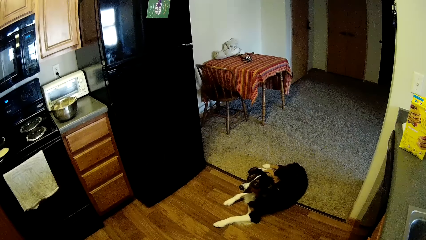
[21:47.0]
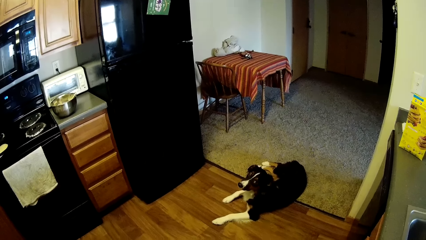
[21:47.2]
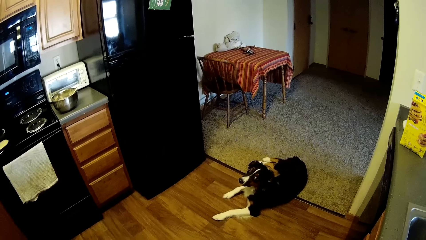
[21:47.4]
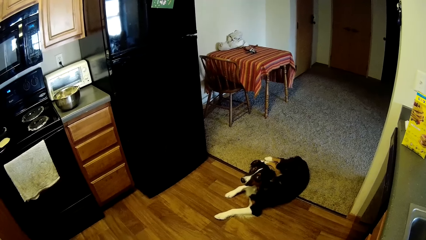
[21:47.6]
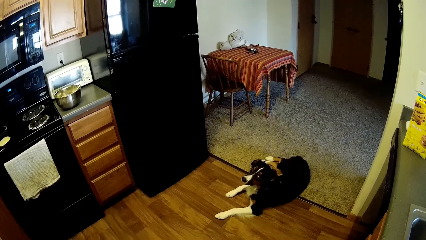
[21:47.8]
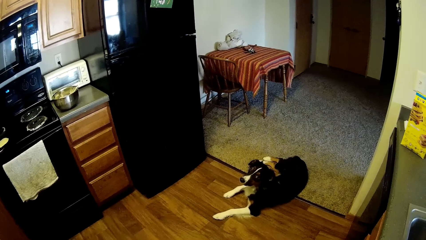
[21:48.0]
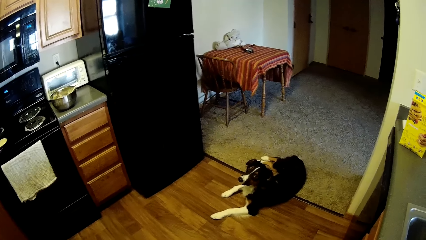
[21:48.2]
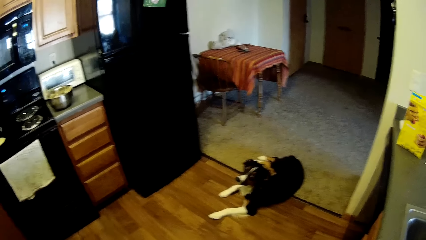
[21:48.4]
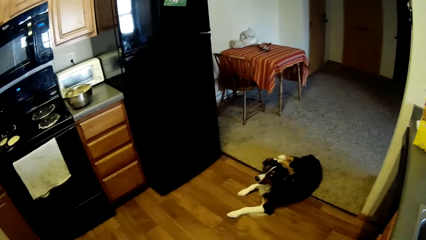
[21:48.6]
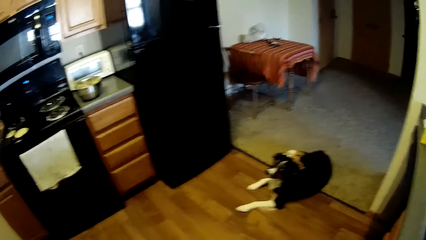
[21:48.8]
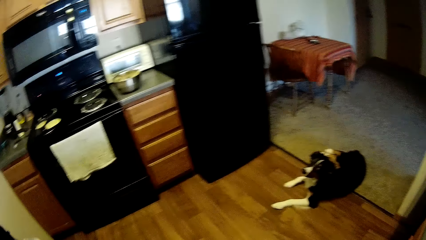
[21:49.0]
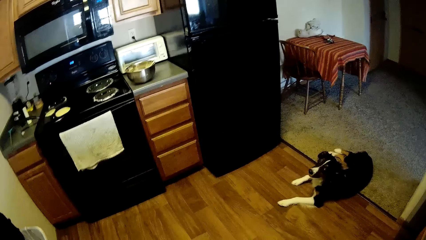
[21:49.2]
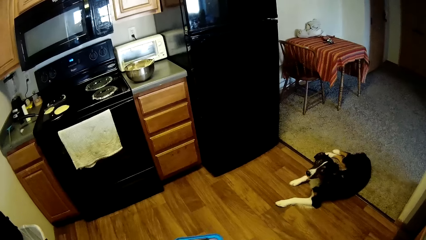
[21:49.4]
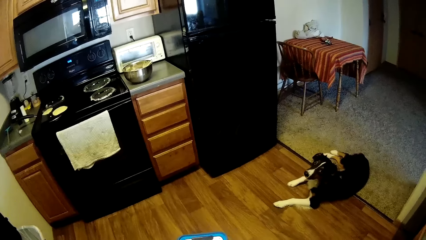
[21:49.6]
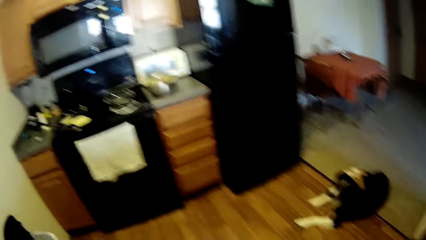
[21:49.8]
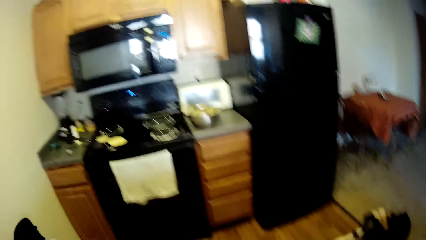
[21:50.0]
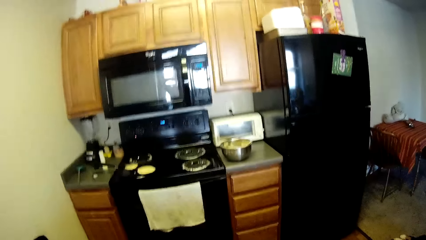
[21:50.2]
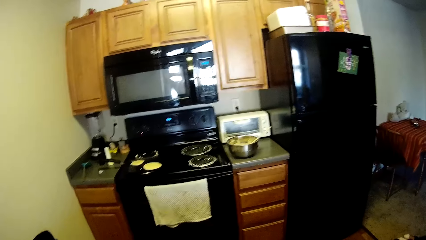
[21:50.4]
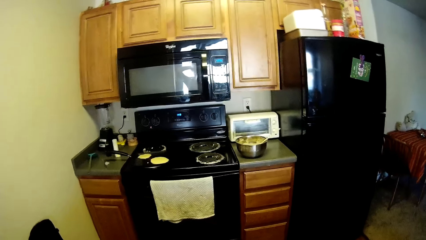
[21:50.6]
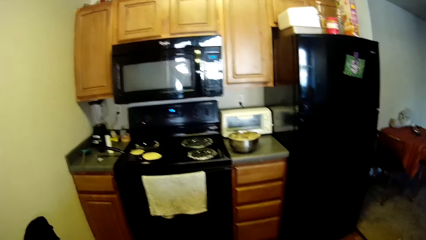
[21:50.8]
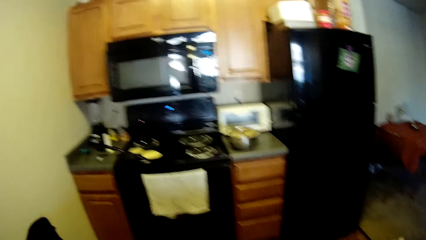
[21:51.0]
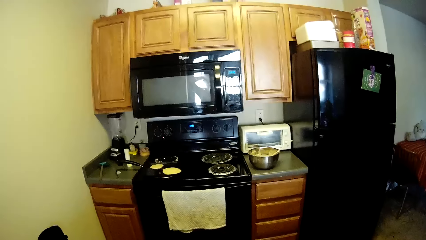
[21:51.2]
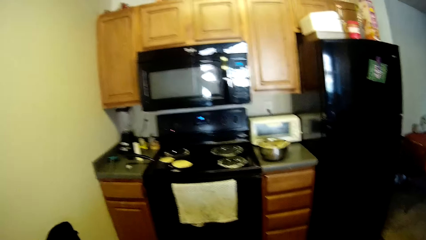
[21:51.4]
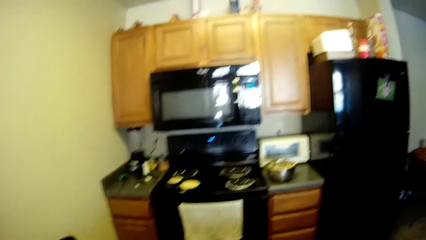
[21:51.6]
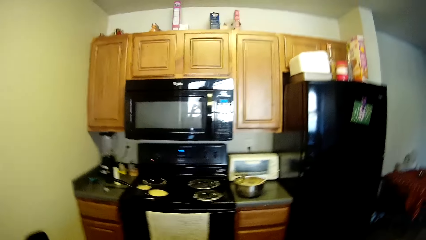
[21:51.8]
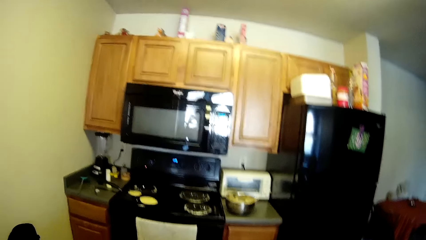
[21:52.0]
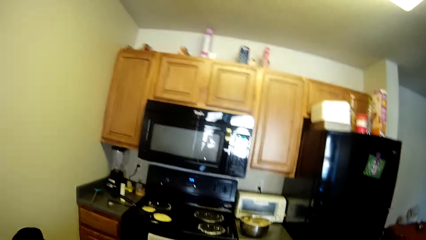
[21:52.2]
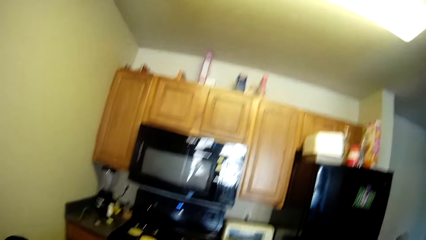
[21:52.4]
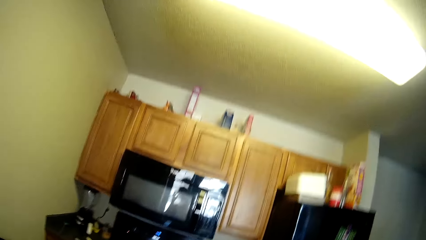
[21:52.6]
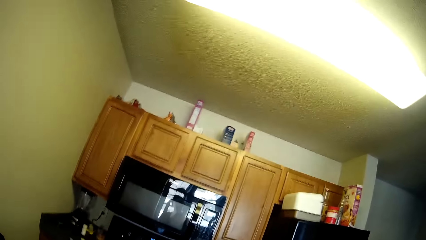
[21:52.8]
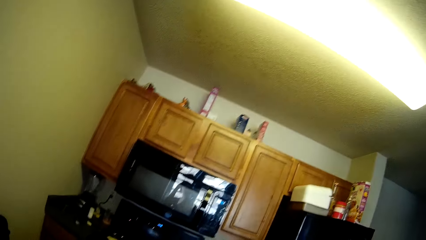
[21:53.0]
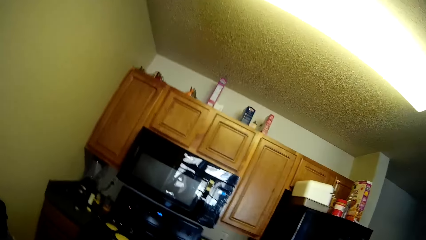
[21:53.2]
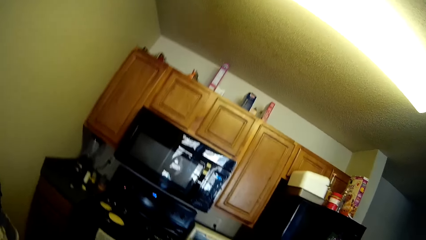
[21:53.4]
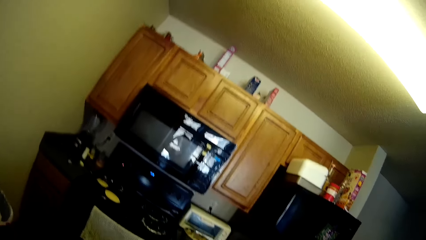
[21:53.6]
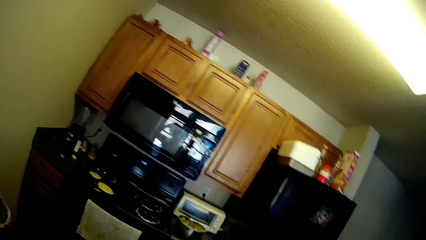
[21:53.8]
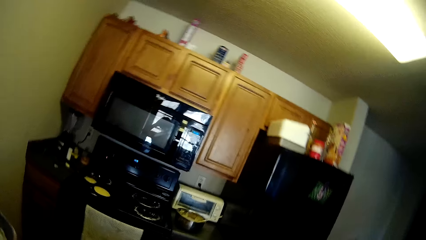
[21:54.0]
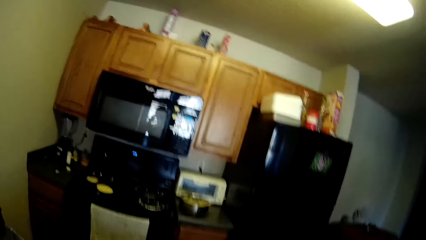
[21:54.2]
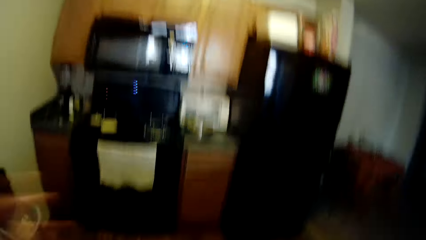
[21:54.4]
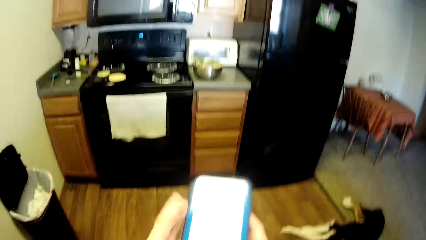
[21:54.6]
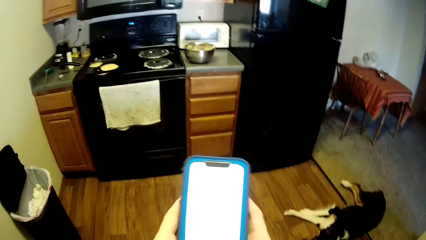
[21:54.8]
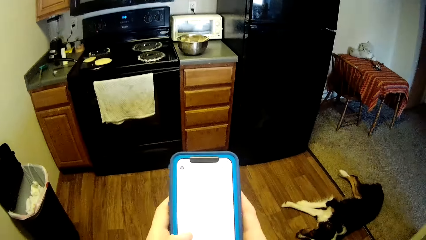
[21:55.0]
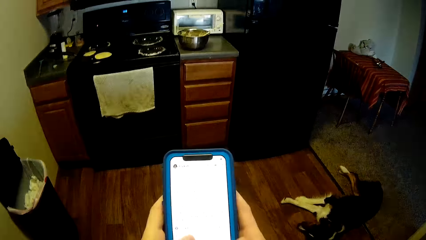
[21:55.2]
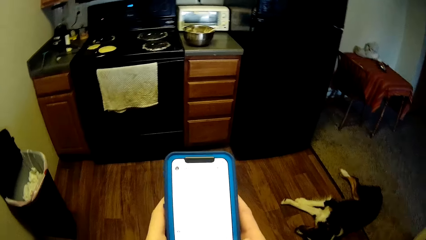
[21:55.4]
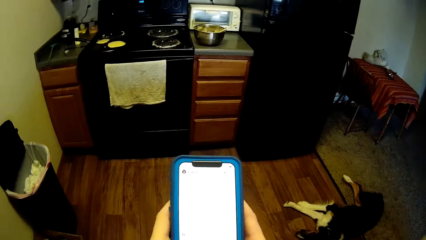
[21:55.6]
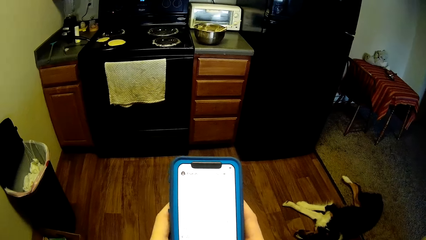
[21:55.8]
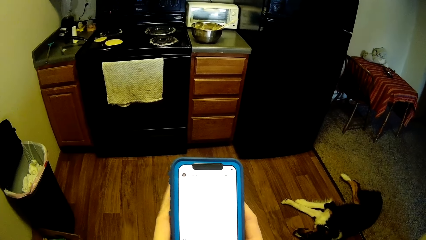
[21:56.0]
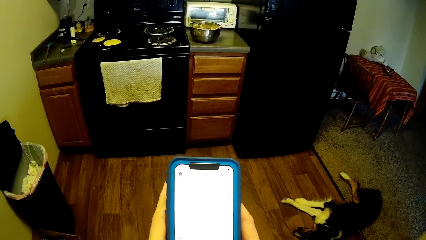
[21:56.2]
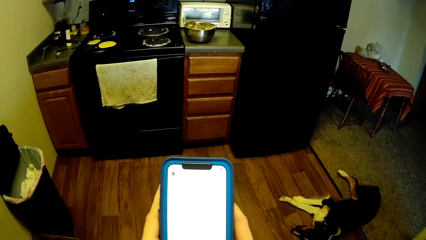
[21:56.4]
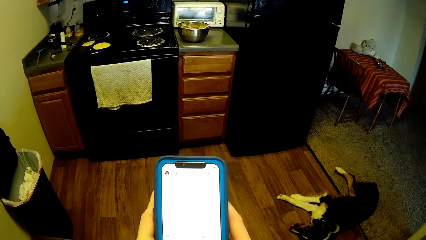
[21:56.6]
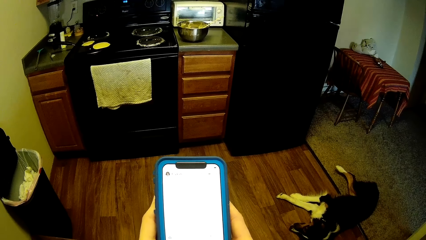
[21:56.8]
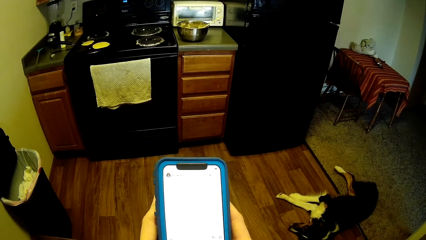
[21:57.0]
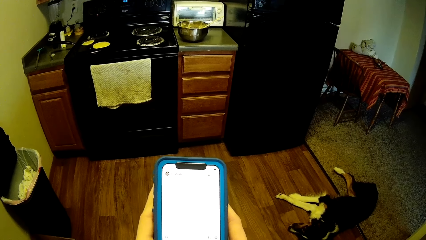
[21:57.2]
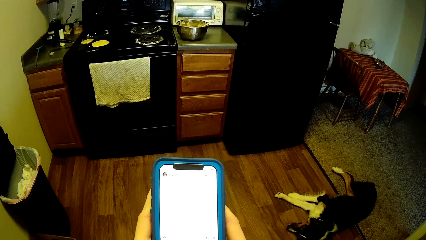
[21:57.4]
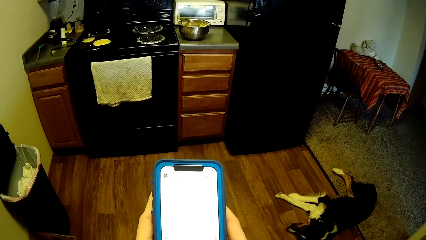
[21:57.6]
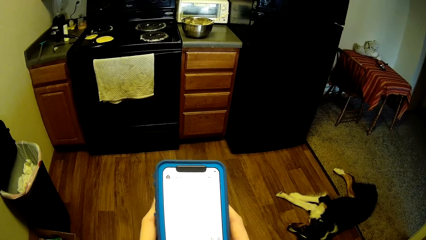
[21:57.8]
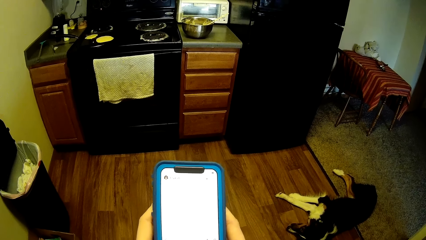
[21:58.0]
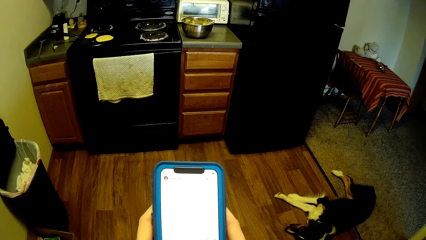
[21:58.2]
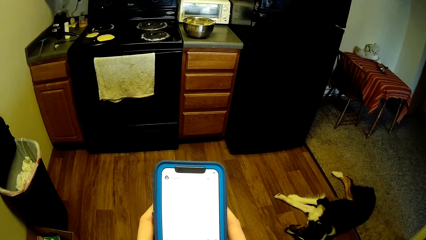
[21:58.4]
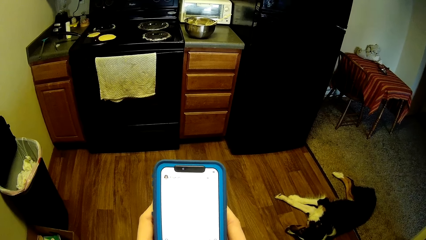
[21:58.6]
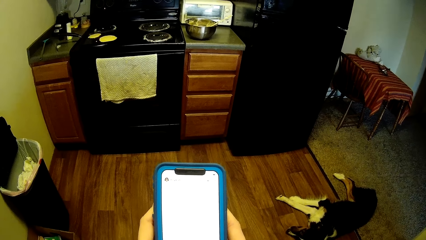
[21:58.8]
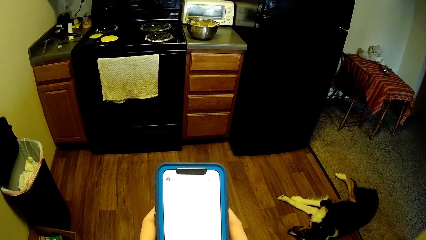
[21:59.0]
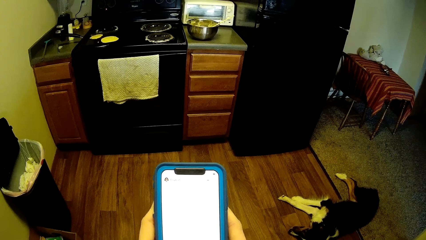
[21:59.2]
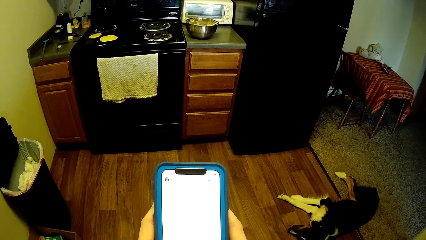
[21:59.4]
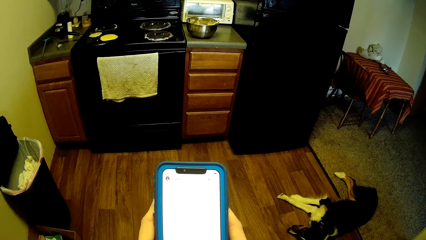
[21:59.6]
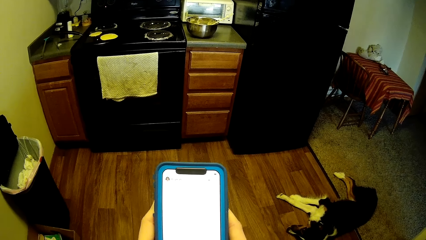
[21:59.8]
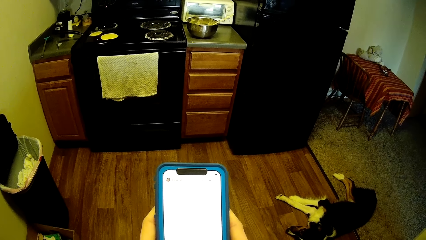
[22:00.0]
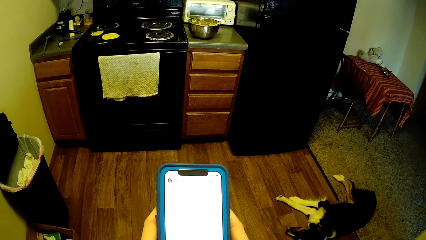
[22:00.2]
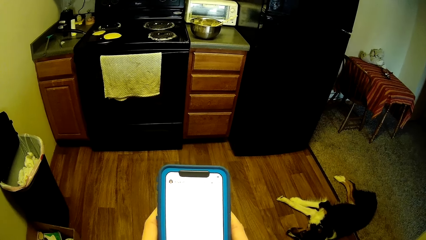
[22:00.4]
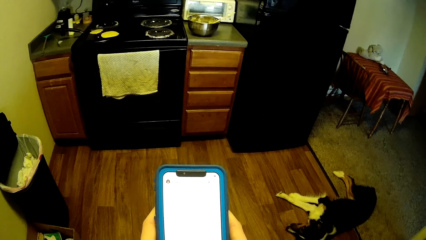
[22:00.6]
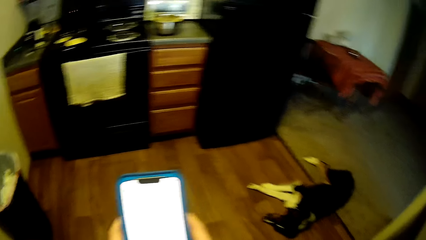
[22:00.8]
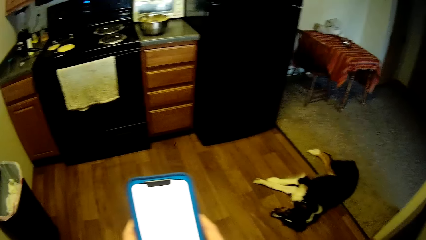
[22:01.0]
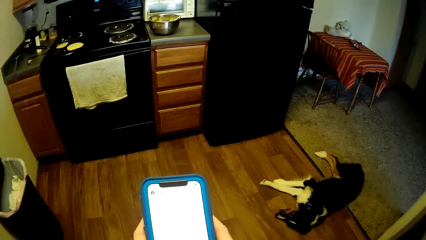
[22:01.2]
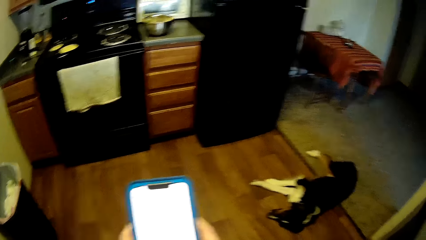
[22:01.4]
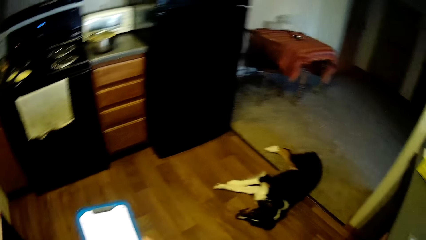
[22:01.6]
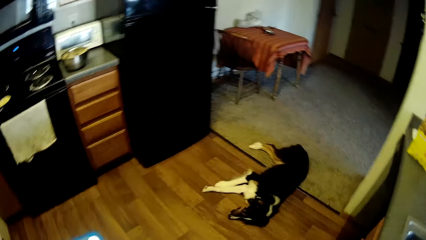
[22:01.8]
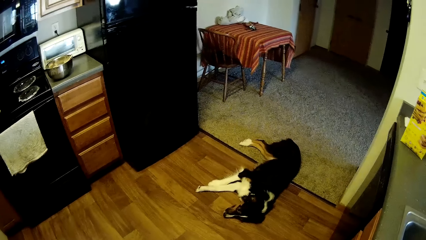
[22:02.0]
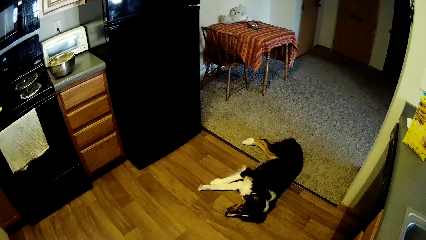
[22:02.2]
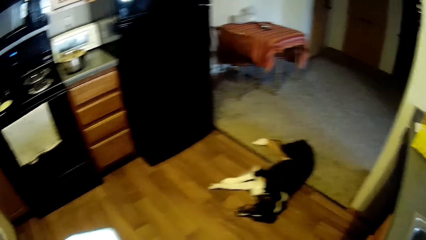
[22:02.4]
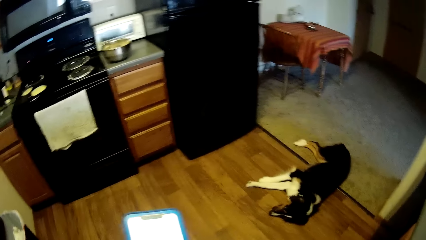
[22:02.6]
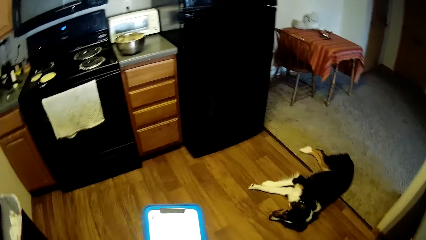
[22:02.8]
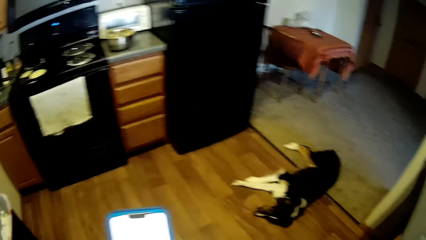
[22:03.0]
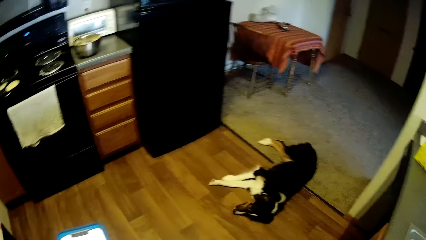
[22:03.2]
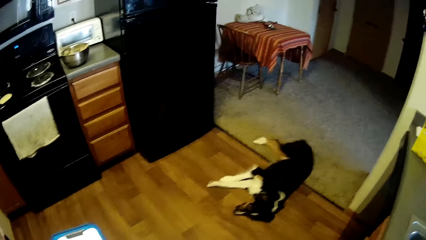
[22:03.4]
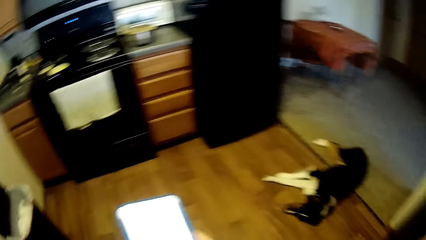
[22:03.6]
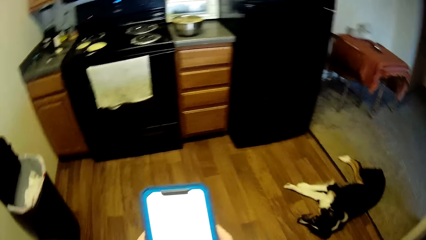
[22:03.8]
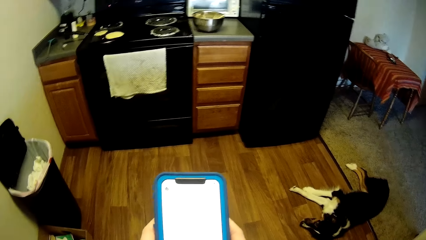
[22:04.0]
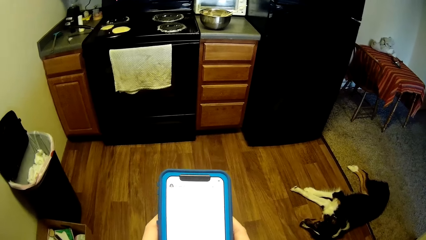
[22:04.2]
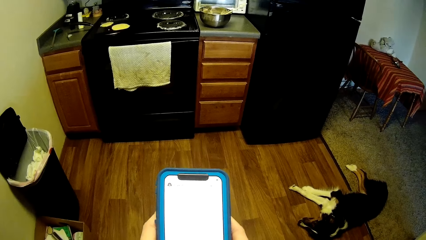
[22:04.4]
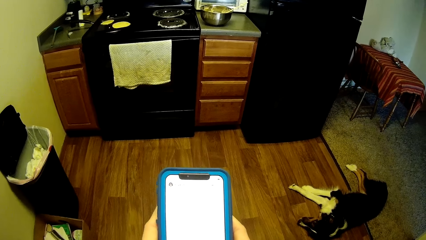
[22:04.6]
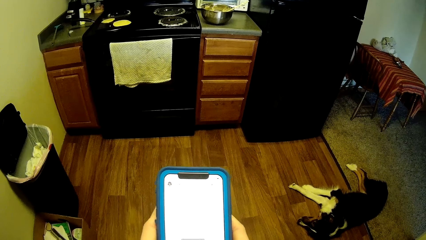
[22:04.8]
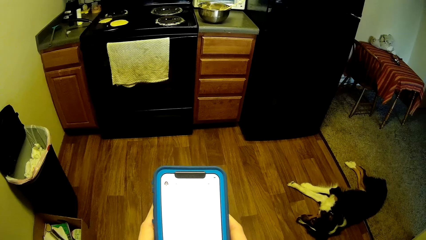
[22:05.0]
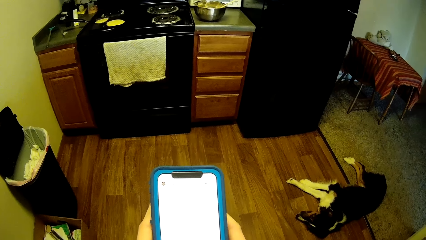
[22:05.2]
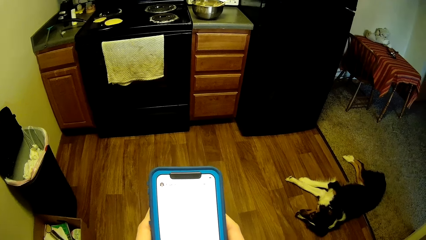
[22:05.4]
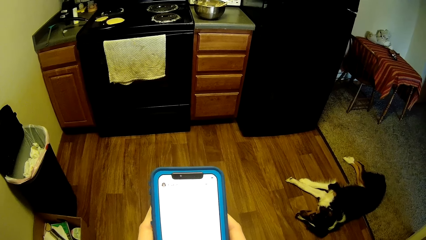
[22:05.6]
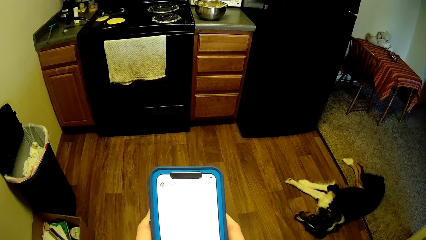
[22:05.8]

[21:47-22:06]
The camera wearer drops her left hand. She resumes pressing the phone. She looks around. She looks towards the dog briefly.
